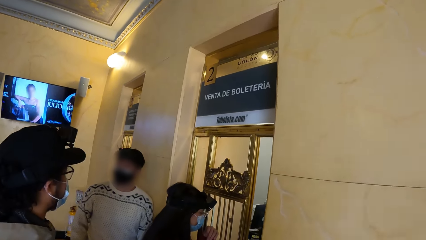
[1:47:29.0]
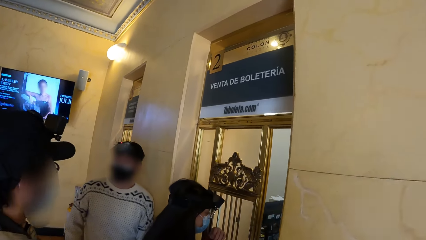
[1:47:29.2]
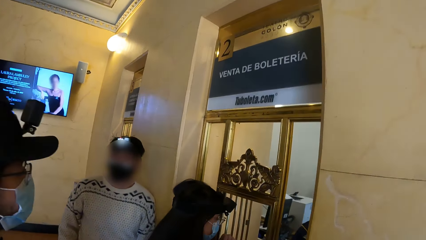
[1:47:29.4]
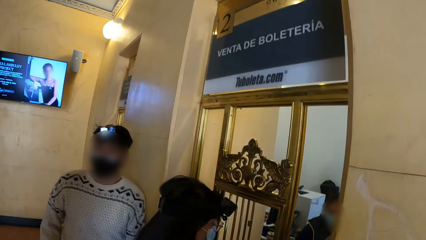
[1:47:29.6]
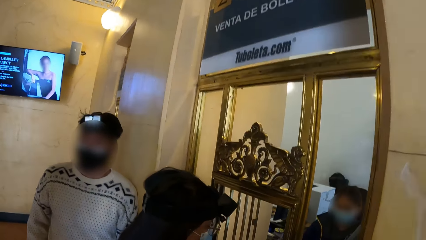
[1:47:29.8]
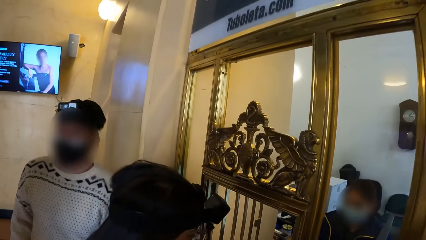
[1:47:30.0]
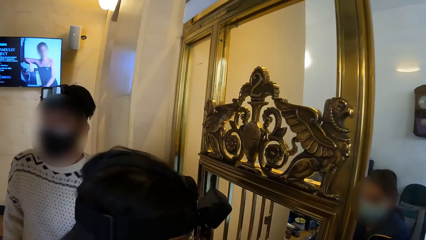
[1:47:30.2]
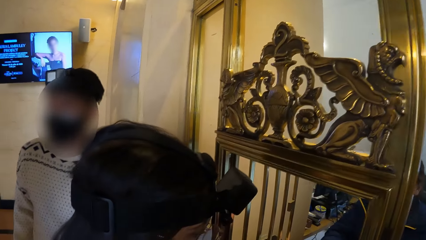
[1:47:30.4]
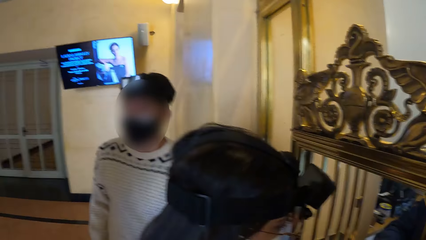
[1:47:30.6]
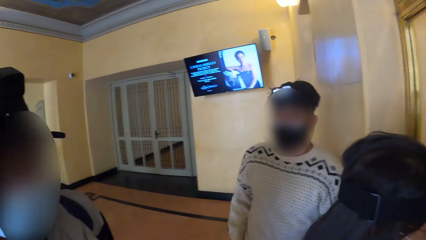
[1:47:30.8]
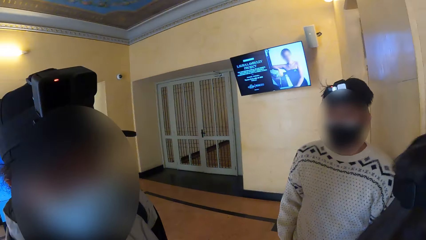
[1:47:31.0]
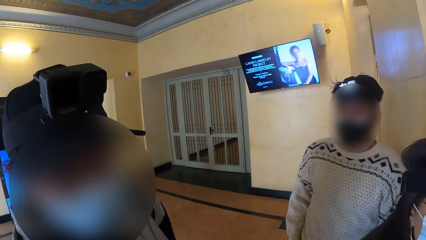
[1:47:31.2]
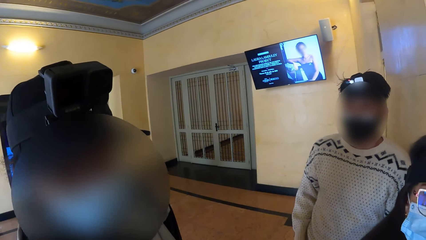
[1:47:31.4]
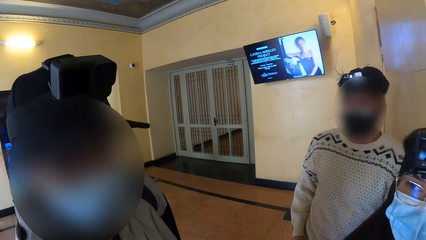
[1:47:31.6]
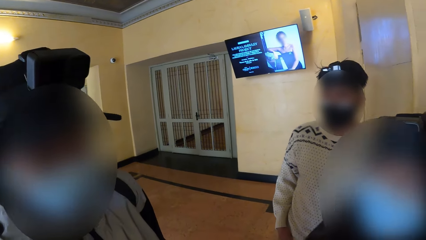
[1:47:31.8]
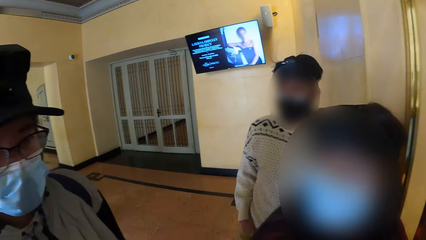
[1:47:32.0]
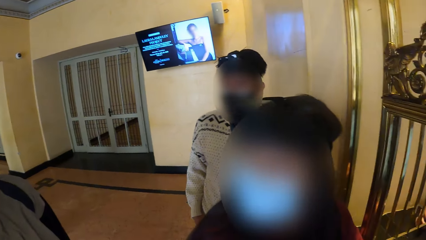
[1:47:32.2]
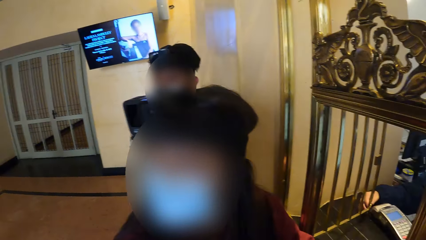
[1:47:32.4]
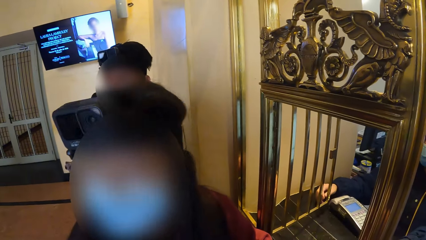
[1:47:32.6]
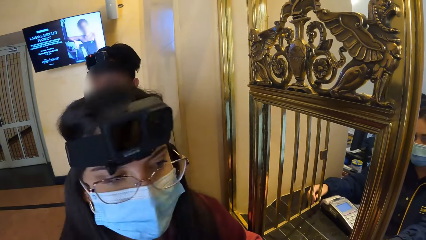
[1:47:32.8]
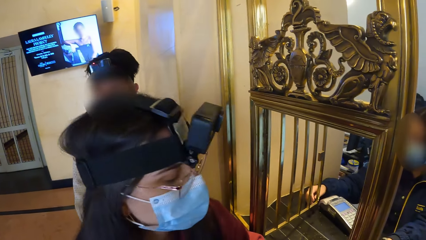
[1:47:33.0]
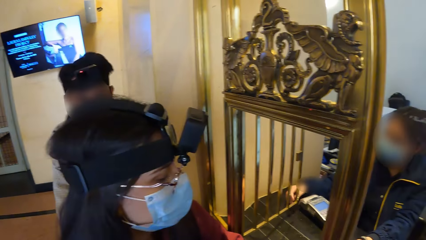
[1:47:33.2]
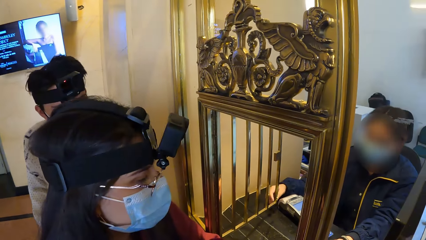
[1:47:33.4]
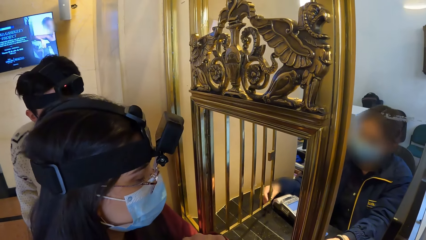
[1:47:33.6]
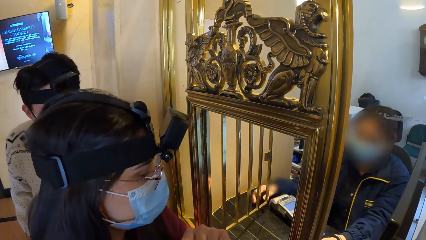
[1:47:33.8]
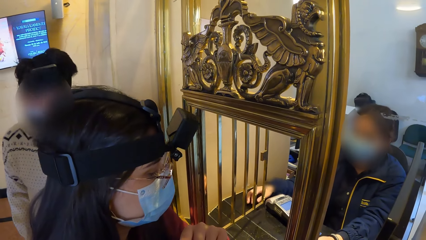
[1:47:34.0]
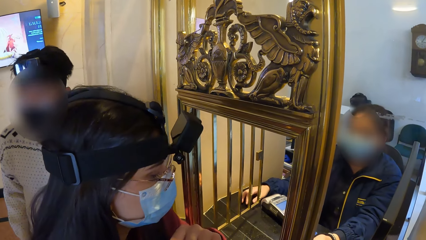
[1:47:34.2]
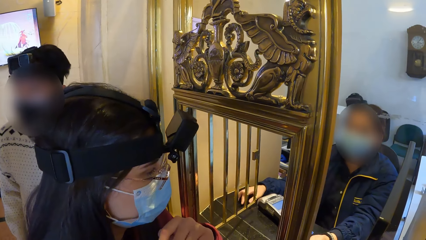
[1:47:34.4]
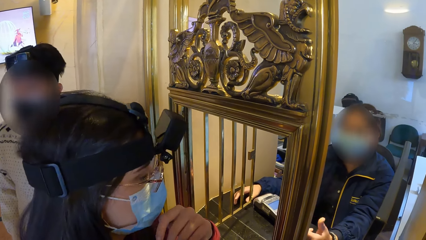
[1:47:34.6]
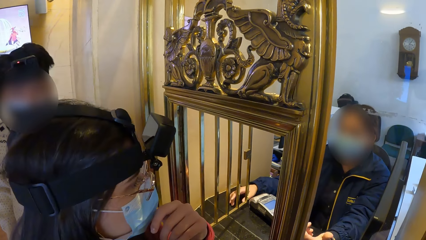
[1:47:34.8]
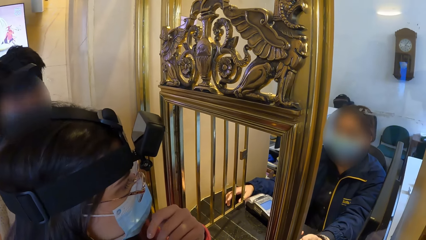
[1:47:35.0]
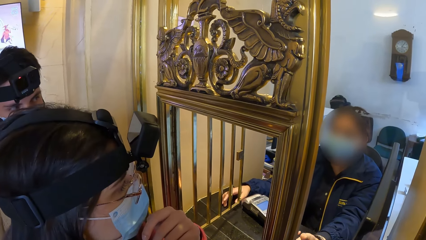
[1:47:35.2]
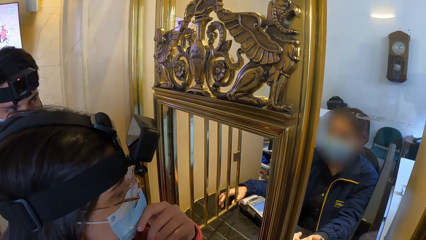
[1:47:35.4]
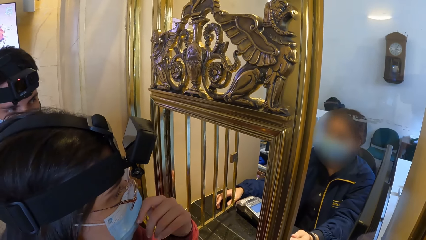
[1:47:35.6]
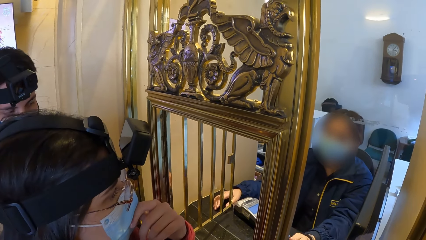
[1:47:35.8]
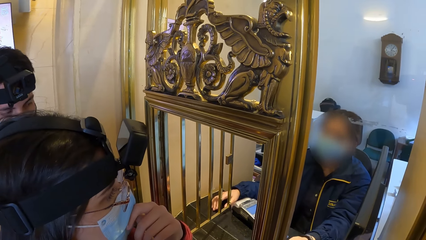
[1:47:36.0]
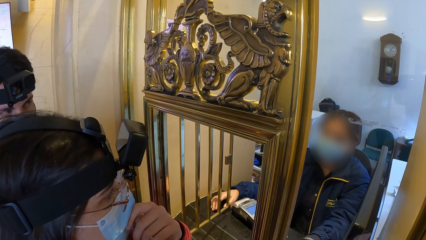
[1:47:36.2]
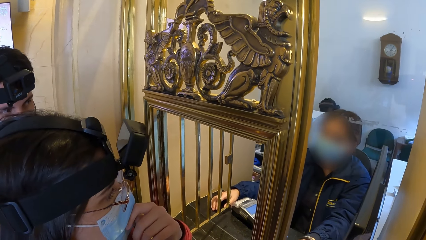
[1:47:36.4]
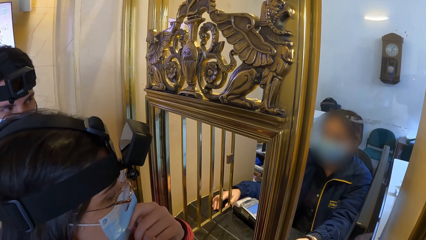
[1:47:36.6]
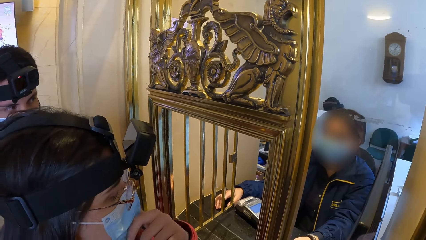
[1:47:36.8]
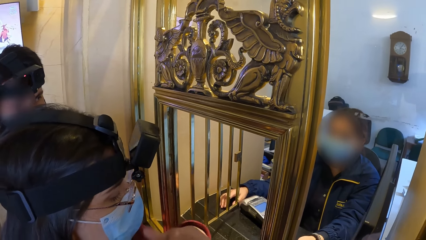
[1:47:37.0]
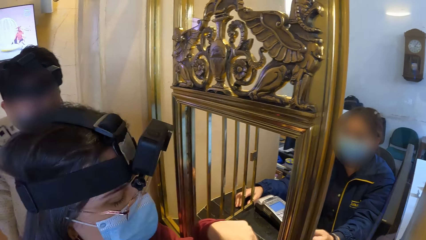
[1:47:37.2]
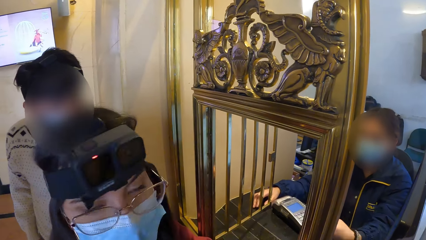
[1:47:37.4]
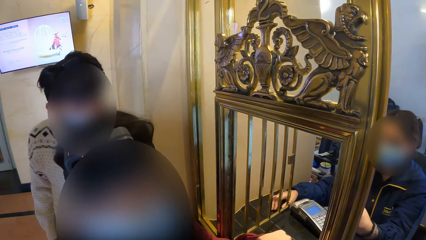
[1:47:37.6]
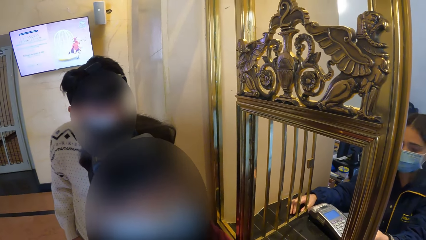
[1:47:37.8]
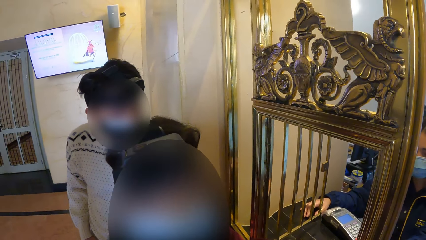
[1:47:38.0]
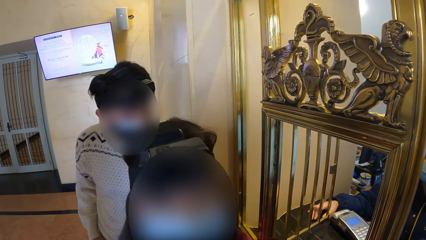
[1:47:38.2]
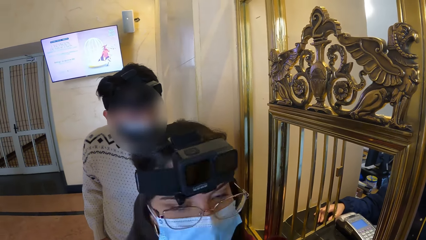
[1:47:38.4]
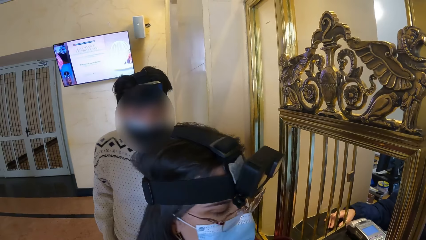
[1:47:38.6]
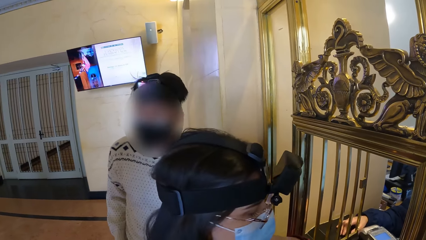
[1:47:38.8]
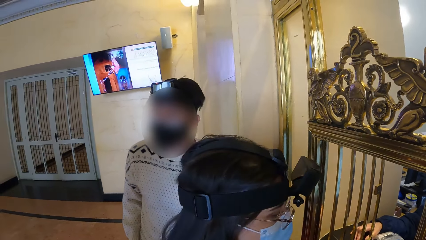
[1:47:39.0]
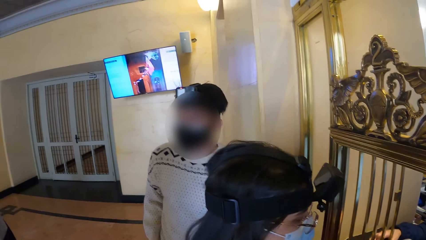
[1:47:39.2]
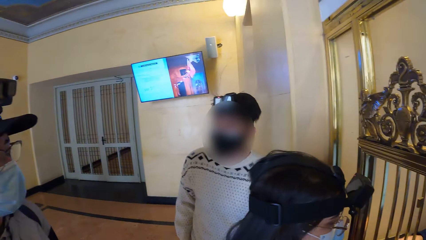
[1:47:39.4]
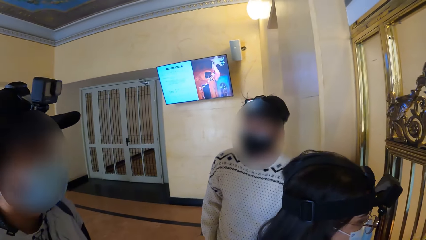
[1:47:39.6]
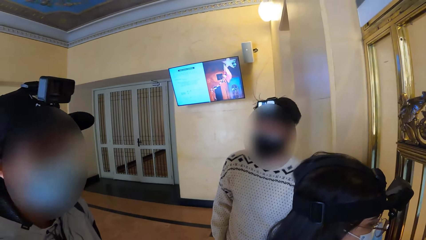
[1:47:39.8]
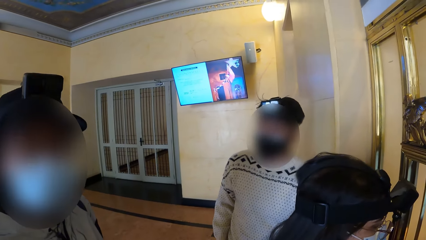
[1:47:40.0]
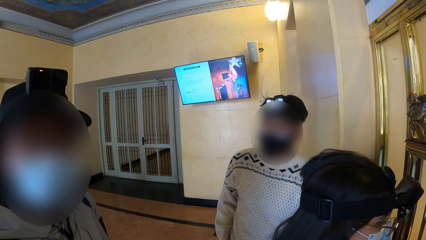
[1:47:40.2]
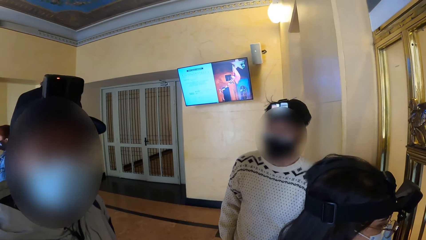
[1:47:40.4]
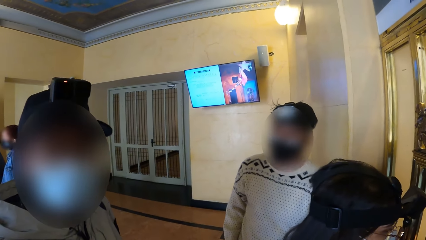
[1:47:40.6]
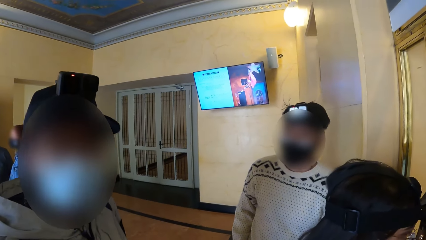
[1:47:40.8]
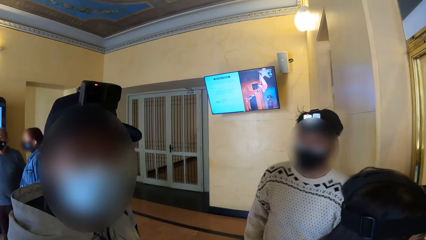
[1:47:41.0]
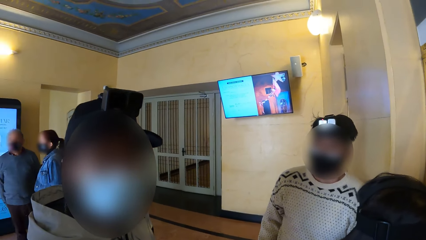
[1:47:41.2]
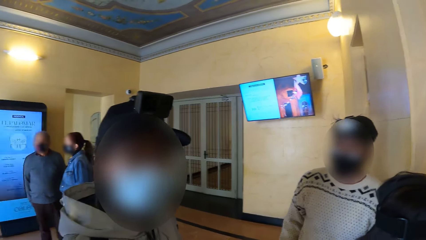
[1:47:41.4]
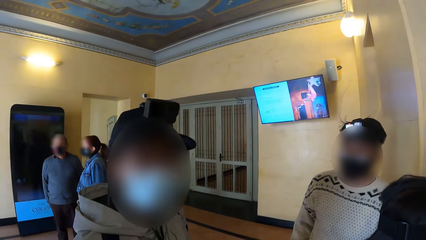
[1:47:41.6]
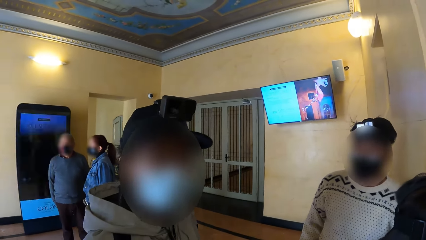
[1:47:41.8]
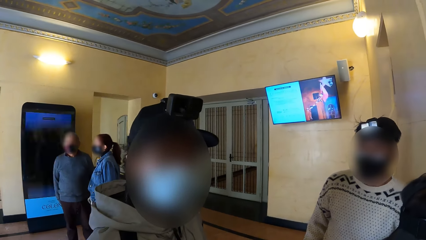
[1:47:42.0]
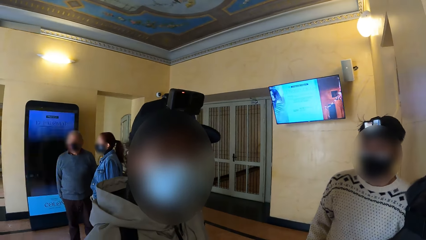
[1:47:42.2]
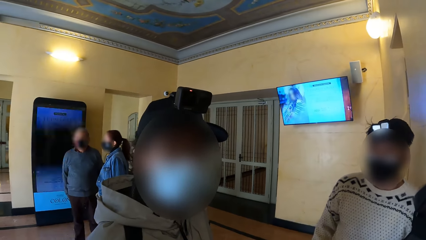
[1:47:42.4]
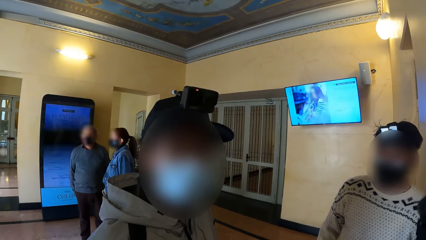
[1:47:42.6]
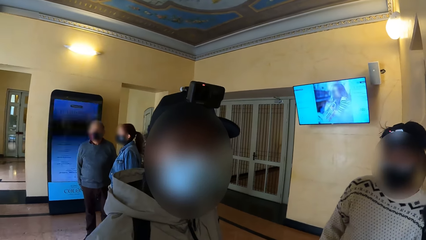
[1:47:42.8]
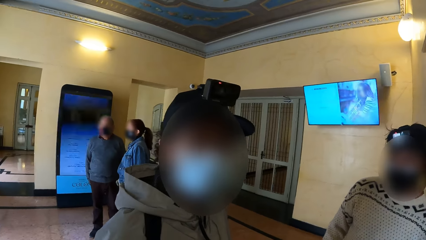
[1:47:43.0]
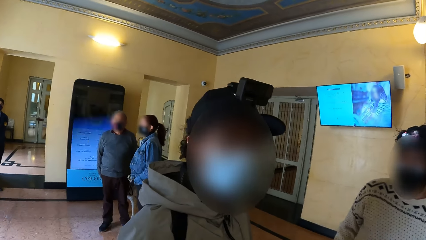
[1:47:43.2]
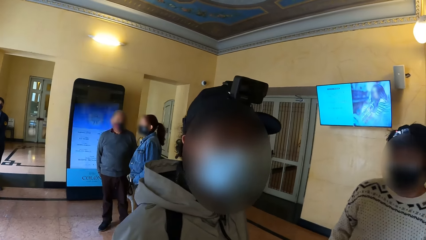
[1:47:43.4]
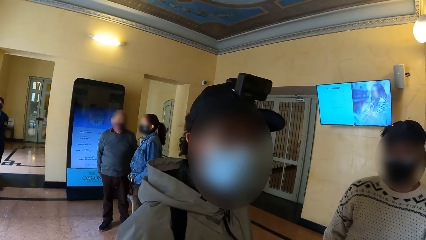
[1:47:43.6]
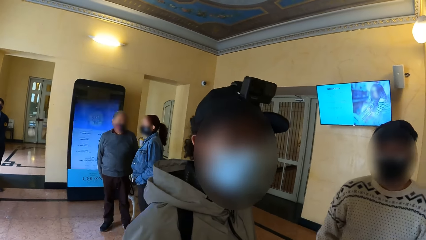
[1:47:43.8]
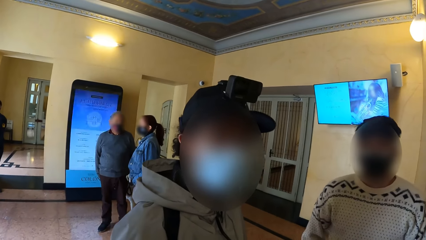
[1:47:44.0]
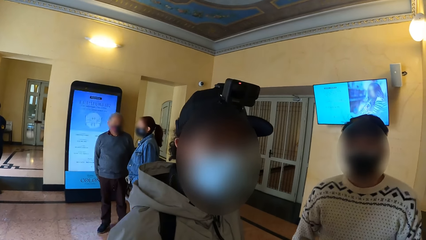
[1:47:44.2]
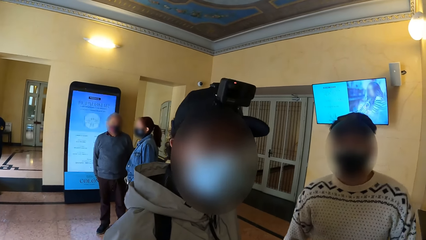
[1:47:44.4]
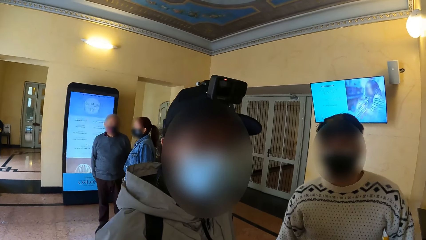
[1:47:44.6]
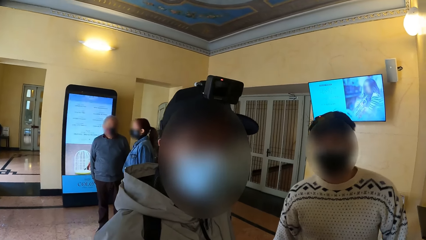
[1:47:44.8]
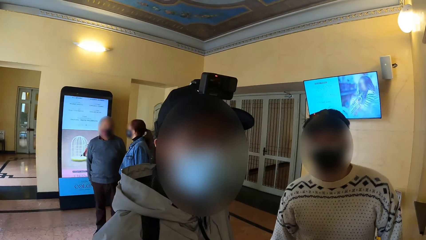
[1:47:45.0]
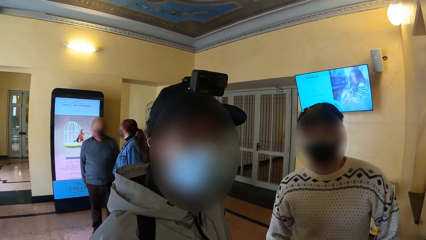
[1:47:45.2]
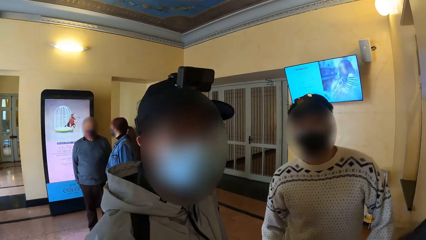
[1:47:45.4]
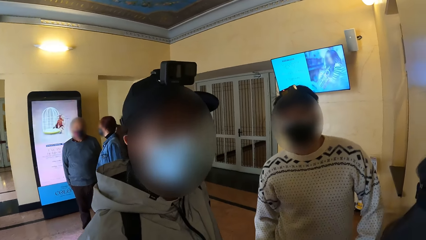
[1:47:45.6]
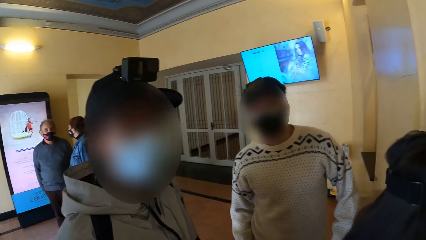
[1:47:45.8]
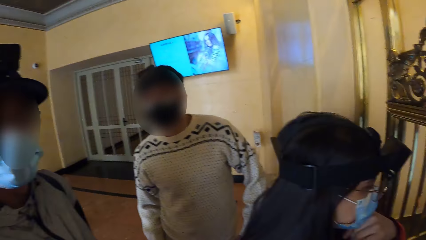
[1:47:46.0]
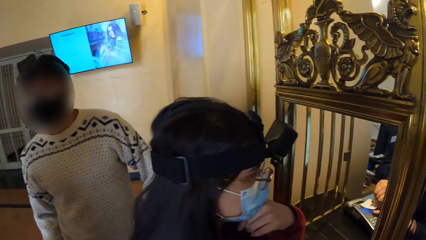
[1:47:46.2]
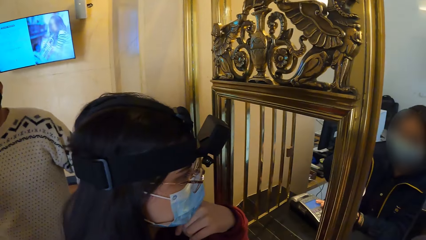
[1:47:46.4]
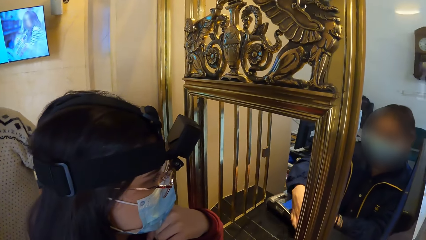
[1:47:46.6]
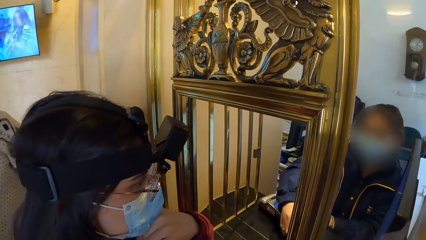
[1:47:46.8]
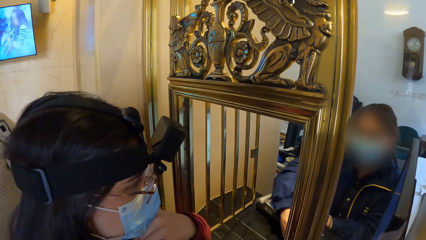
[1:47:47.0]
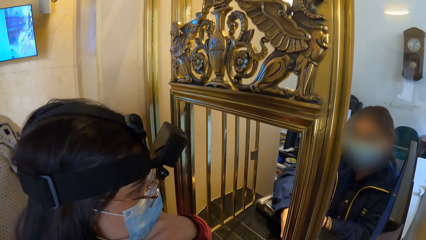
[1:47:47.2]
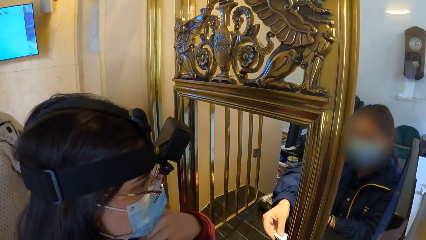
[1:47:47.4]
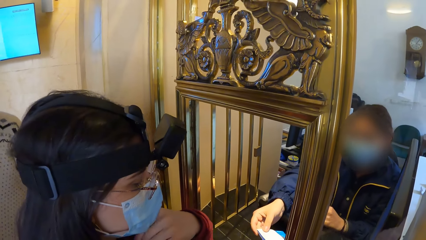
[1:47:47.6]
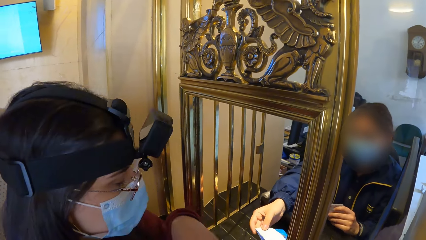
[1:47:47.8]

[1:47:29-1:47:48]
A woman touches the facemask on her face with her left hand. A receptionist converses with the woman. The woman interacts with the camera wearer. A man interacts with the camera wearer. The camera wearer converses with the man. The receptionist cuts a receipt.
